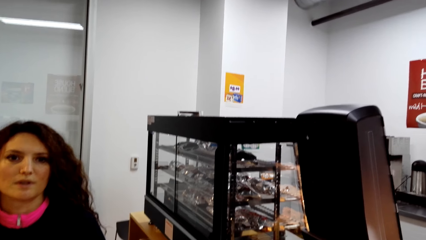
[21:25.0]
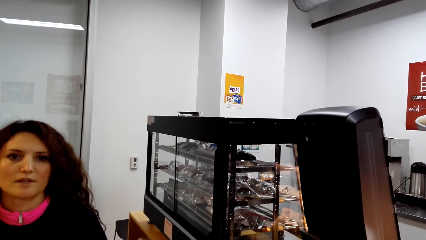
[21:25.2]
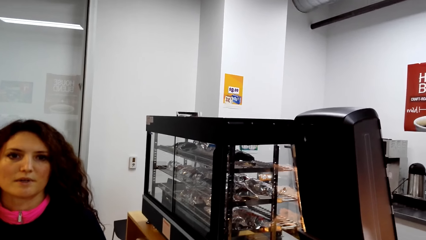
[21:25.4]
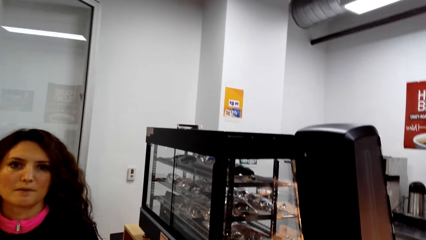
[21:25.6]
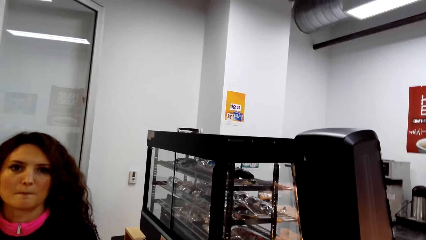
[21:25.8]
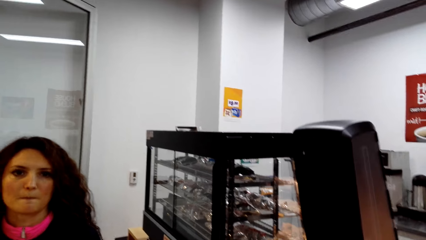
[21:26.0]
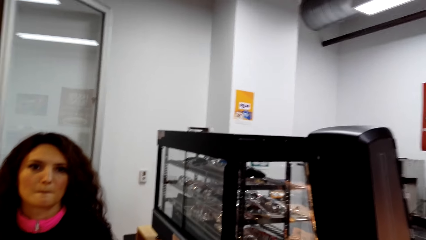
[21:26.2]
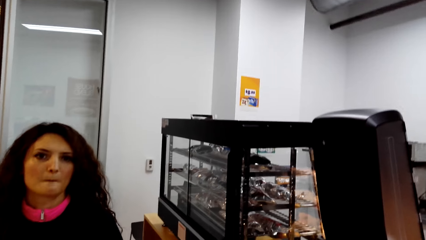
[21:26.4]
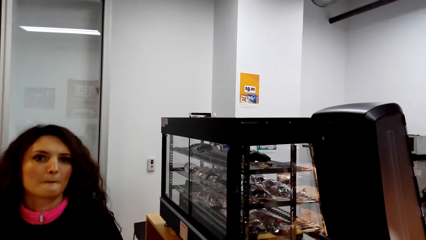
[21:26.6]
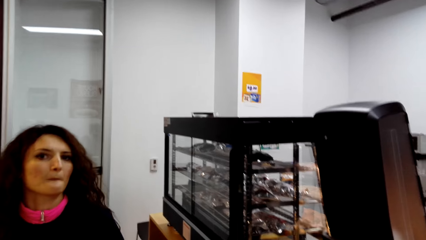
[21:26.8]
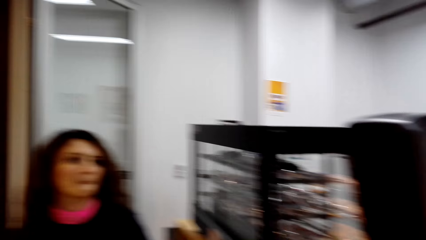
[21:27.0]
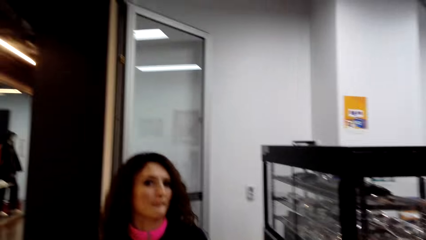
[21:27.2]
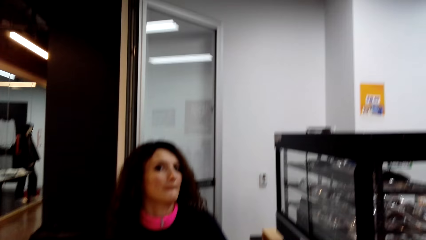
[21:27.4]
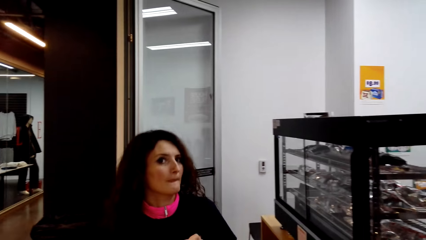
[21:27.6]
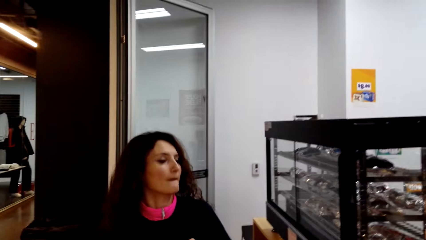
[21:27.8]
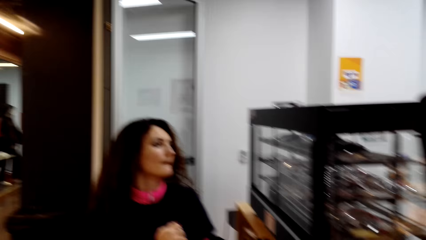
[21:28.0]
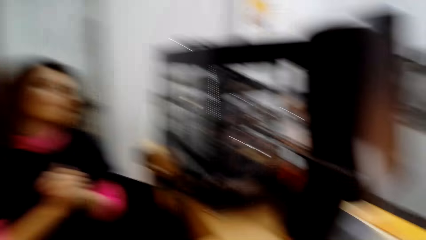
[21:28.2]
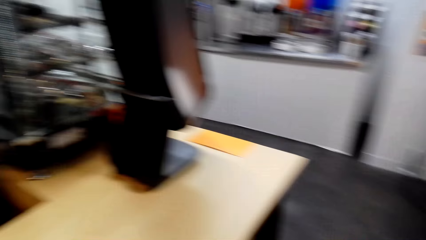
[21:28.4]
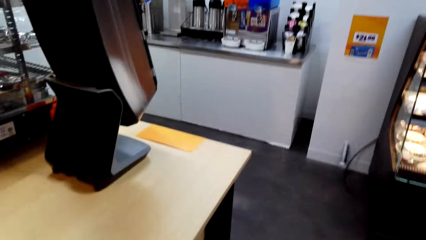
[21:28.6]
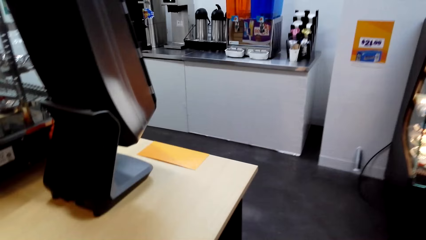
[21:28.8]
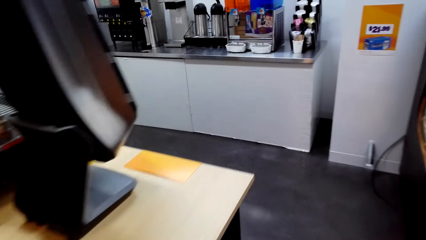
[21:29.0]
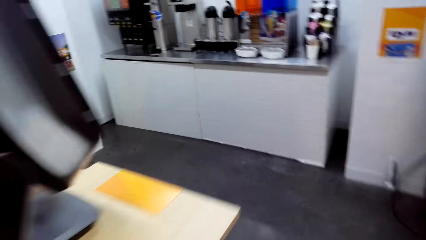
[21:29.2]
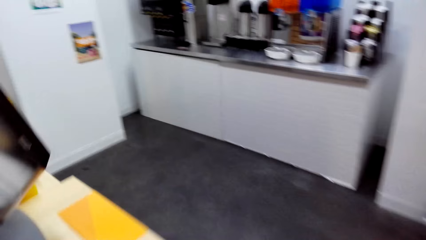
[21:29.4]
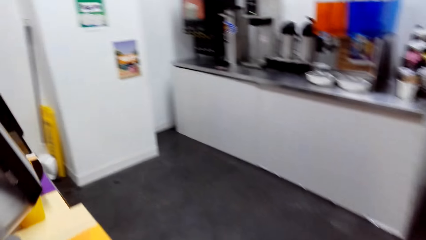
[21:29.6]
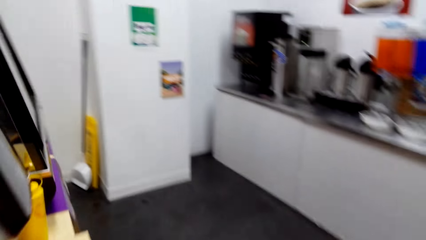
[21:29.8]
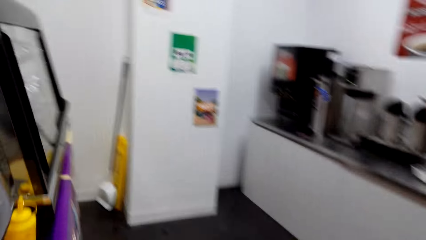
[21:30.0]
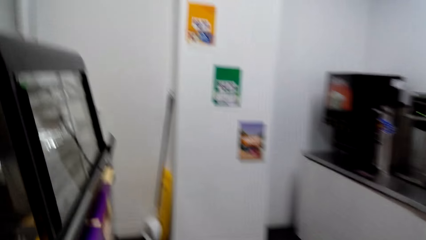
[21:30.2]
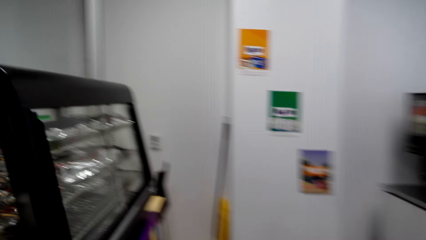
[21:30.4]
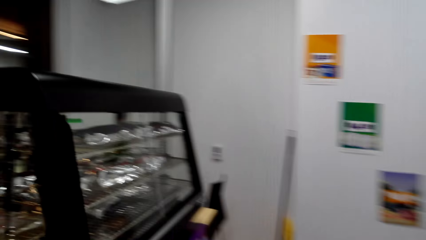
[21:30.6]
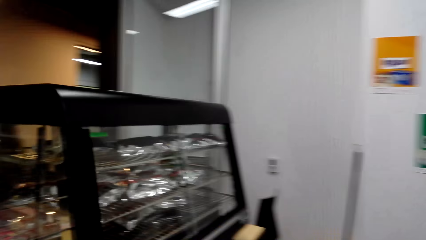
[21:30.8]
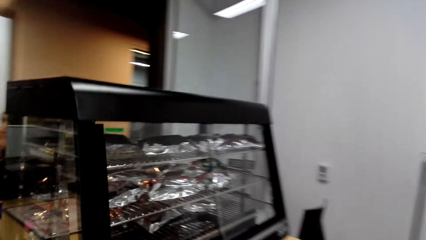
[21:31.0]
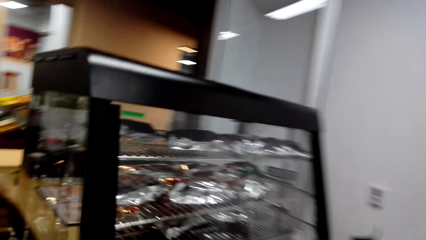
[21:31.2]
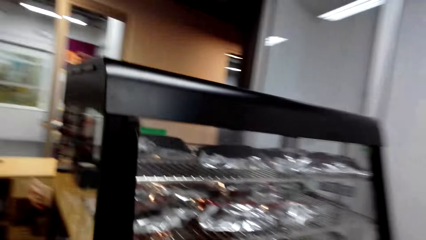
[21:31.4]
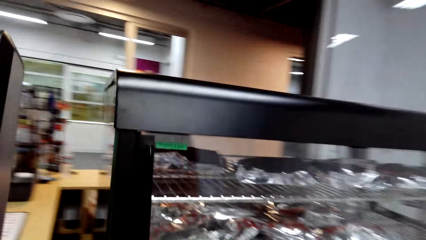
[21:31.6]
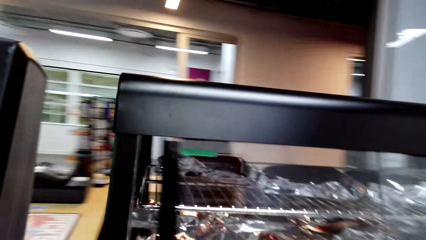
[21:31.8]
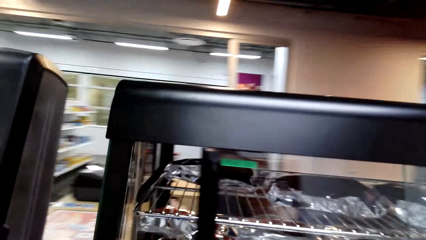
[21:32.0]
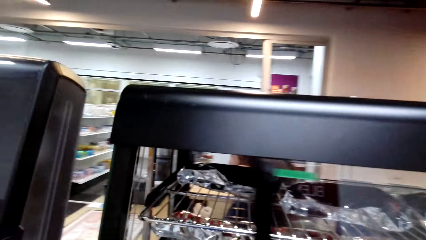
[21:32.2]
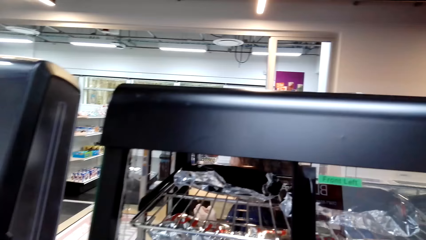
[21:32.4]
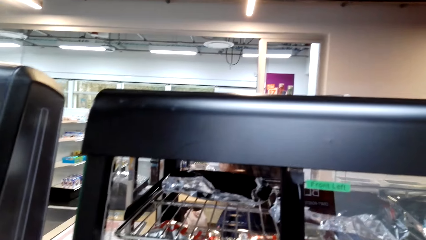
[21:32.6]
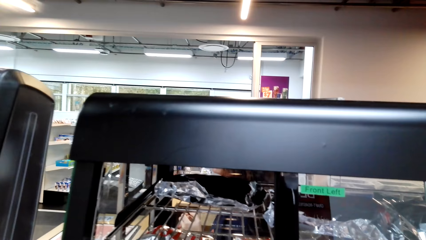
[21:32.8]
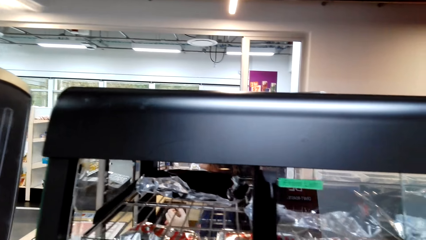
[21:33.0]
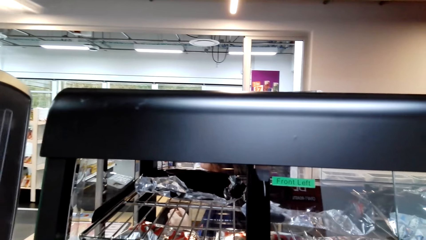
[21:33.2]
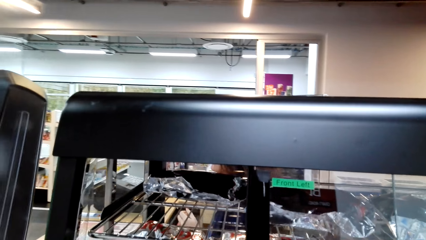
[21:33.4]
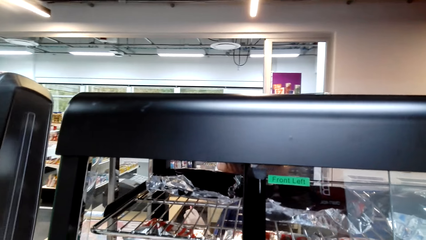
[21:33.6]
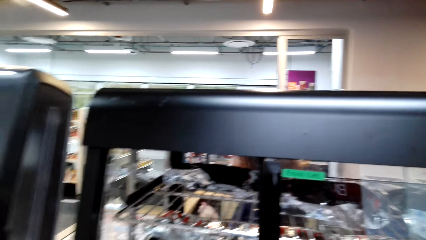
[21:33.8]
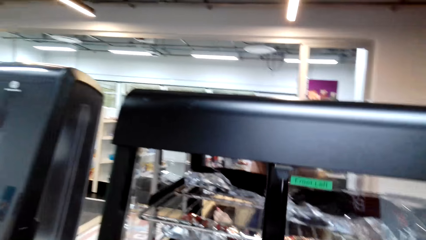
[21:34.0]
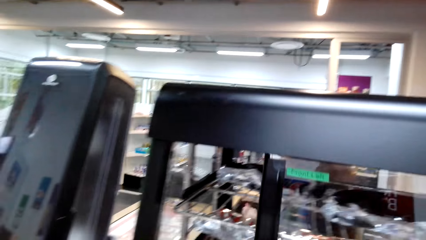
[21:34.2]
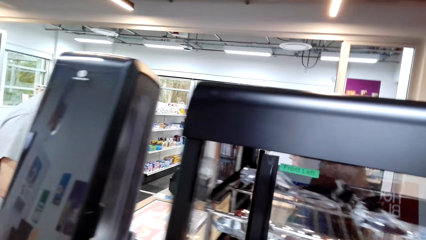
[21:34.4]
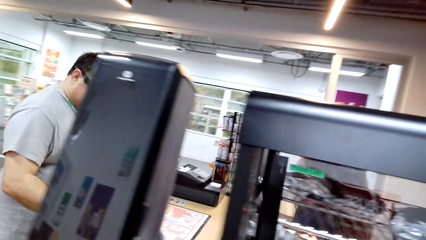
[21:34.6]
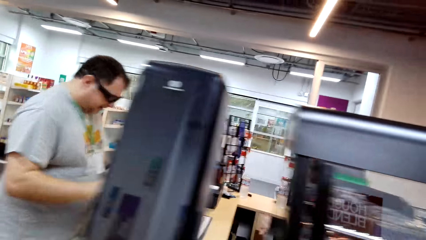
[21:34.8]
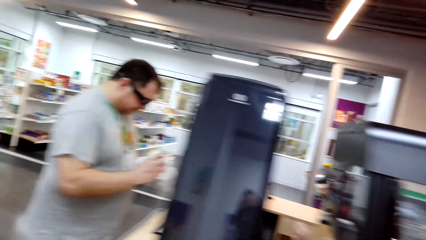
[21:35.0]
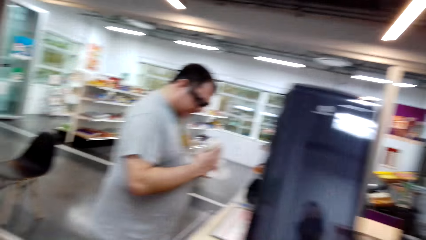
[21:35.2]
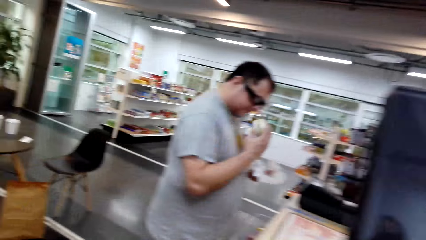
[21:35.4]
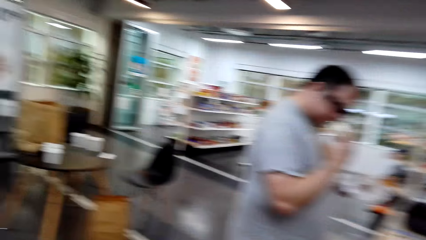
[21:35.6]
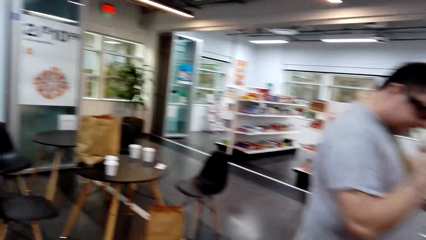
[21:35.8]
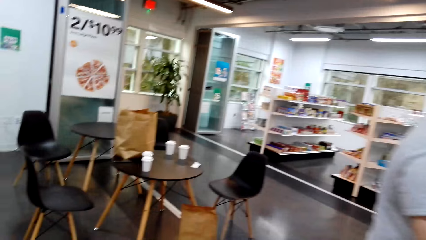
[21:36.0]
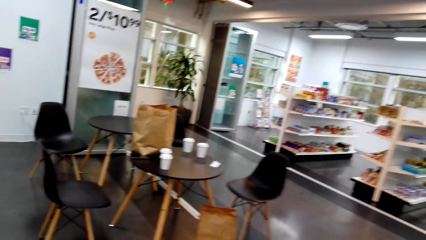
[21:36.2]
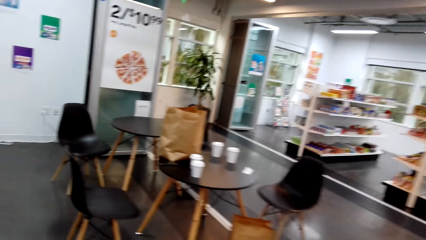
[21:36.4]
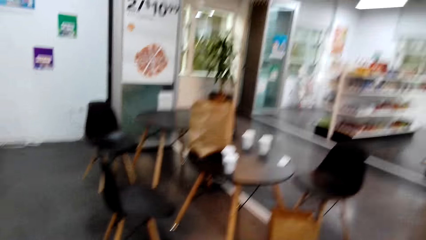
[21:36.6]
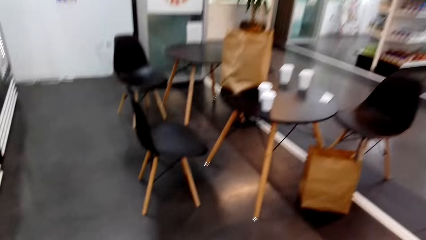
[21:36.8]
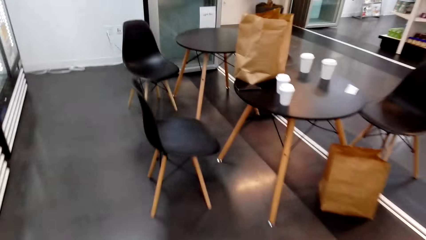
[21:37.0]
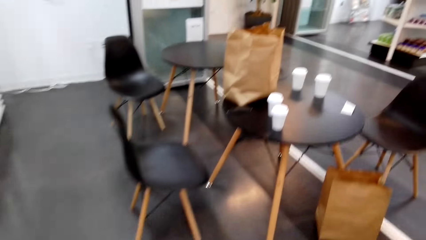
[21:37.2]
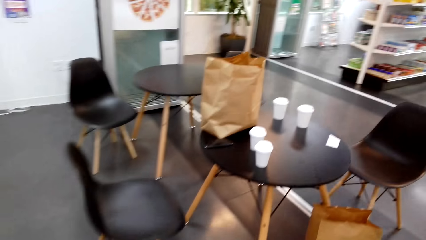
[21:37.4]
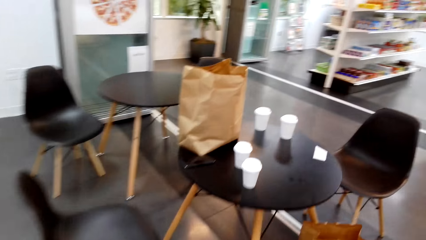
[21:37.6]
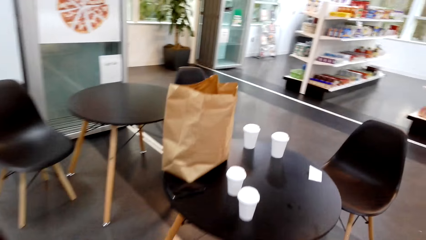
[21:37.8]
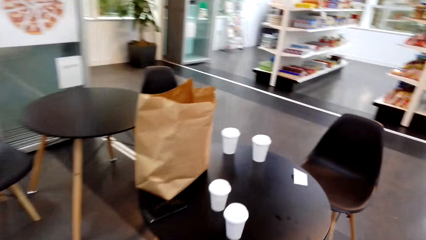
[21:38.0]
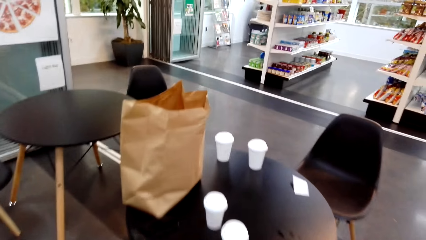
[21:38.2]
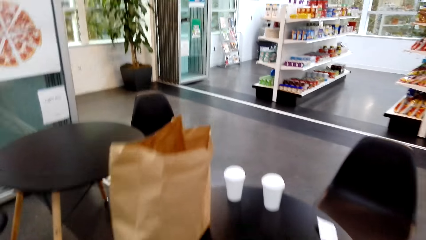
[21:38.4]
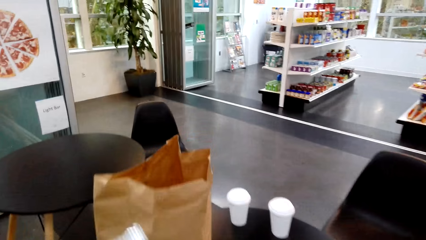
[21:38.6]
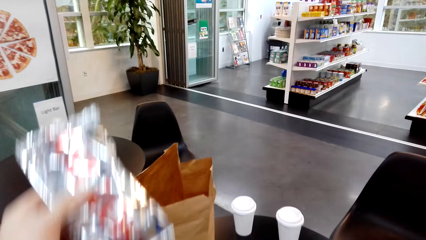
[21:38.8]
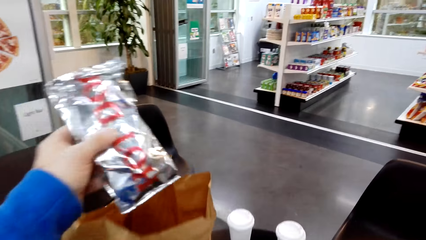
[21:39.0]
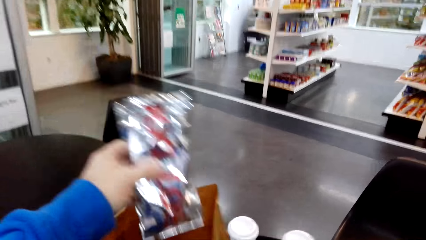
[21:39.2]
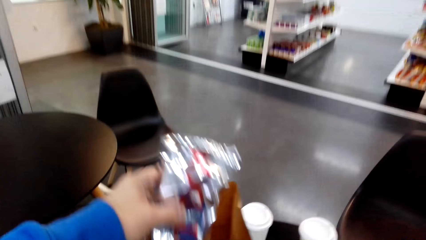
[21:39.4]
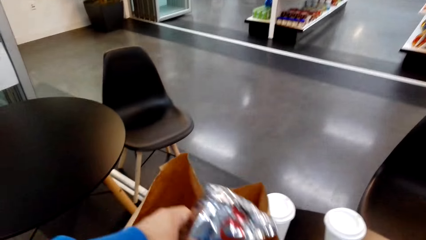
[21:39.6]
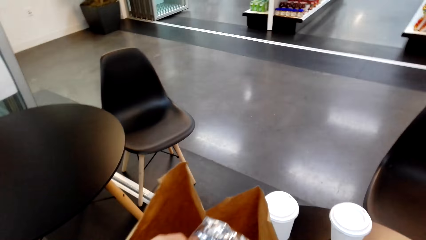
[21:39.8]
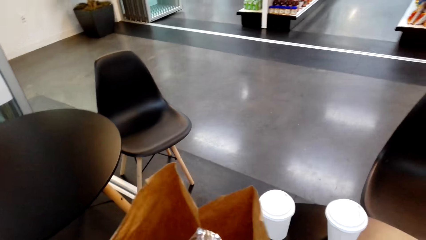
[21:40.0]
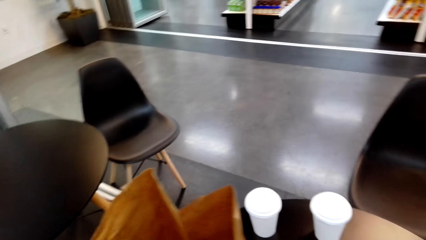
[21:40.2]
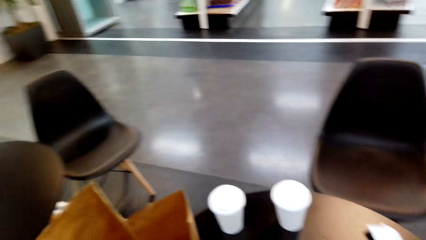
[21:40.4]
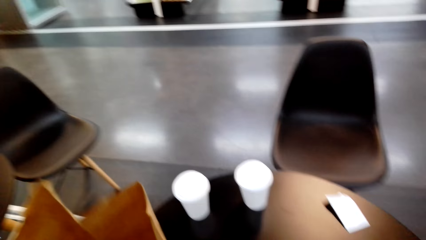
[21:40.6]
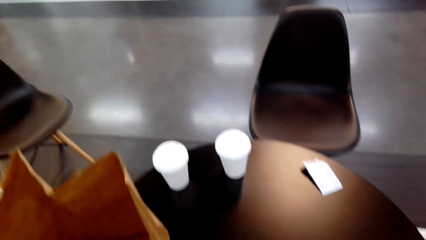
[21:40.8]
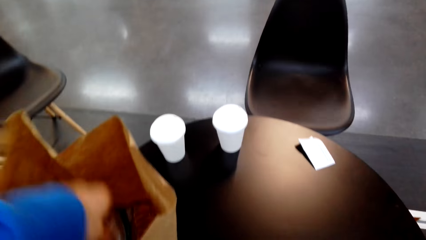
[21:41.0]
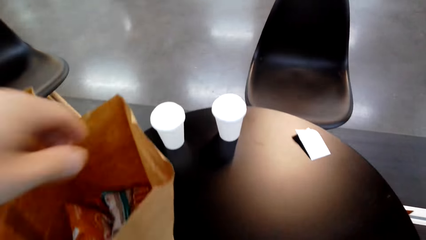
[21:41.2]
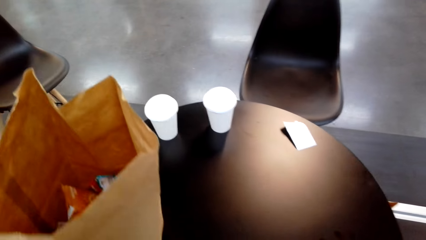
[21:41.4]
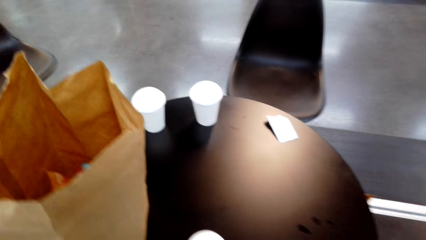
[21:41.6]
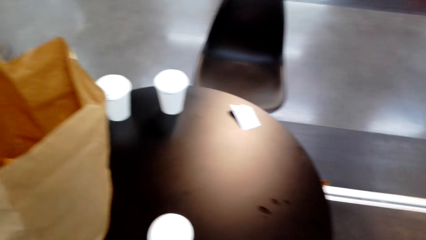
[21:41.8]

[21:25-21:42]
A person talks with another person. The other person talks with the first person. The camera wearer walks on the floor. The first person talks with the other person. The first person talks with the other person again. A man stands on the floor. The first person eats something. The other person talks with the first person. The camera wearer walks on the floor. They put something in the paper bag.
